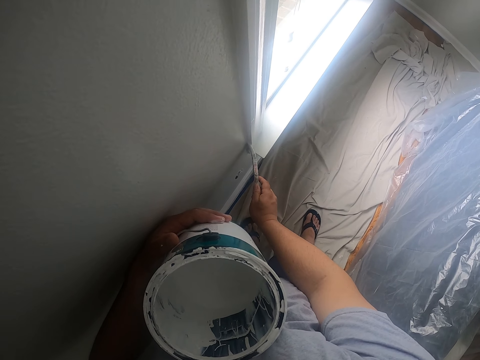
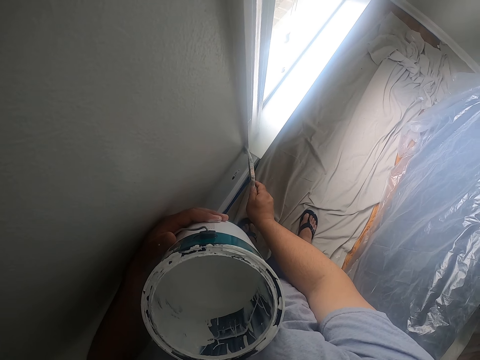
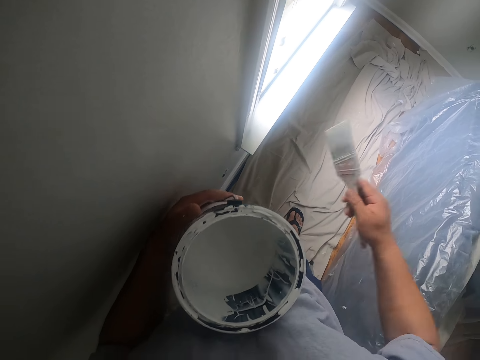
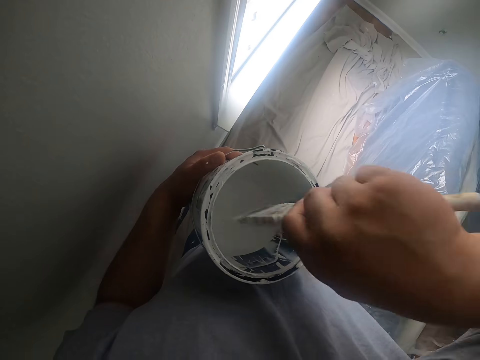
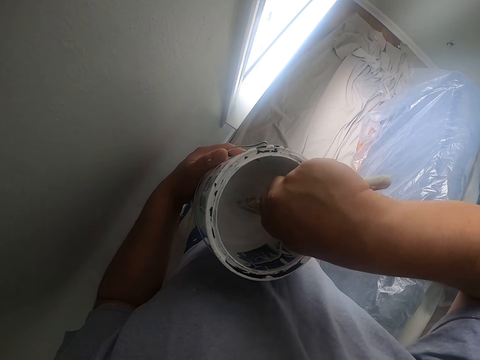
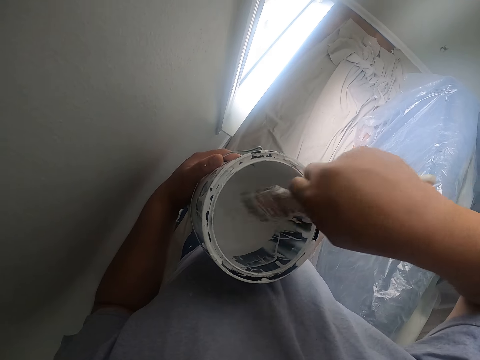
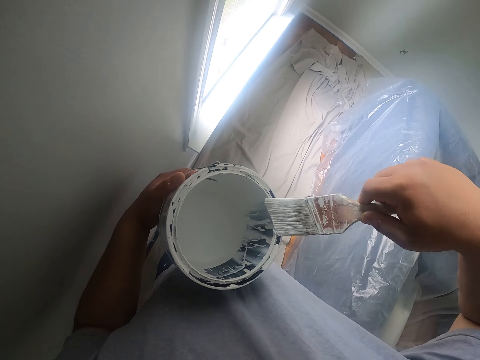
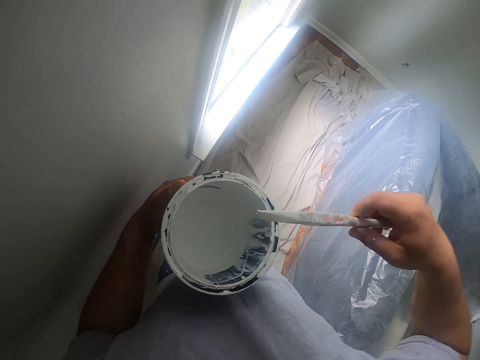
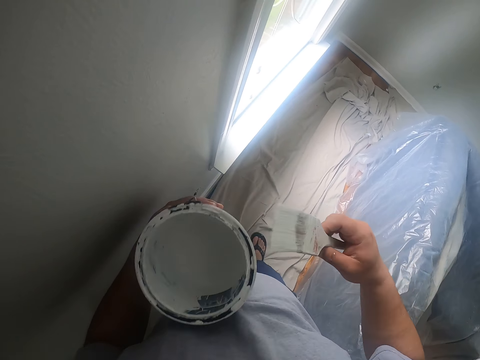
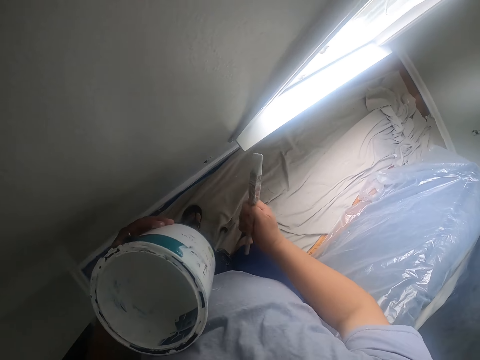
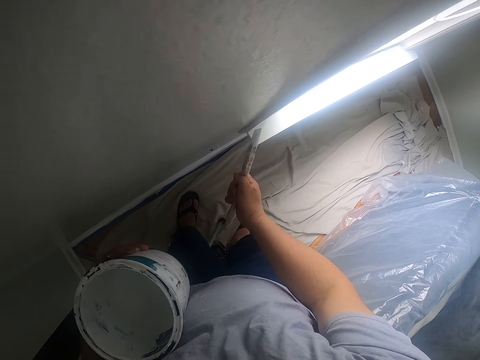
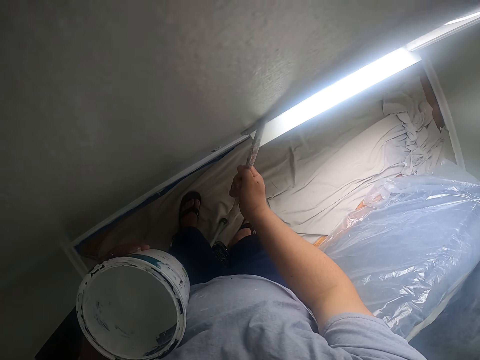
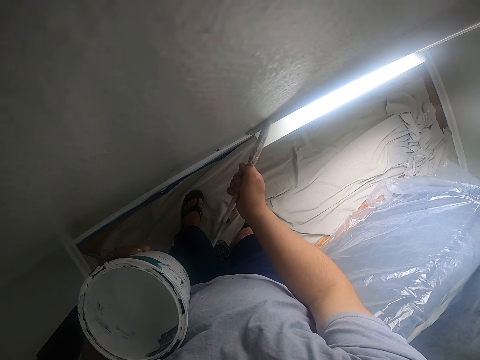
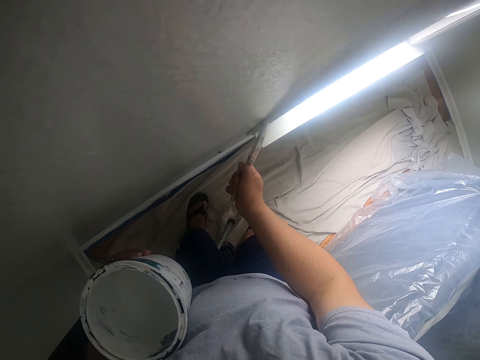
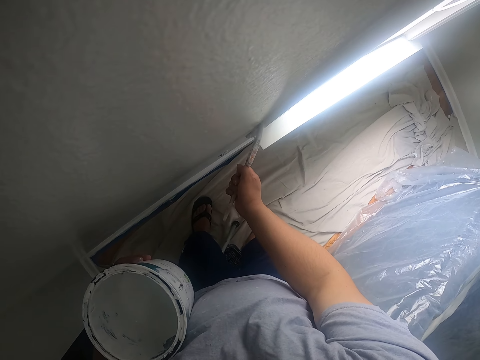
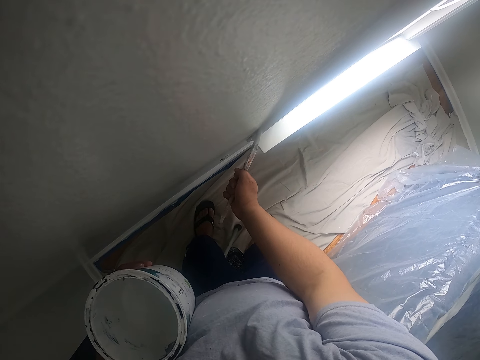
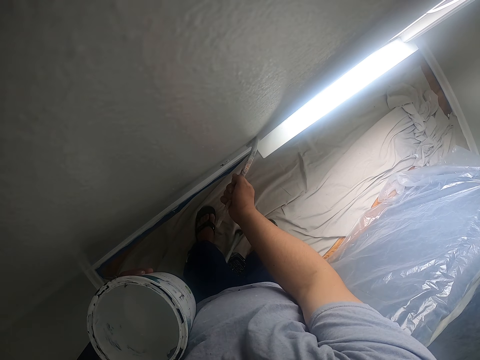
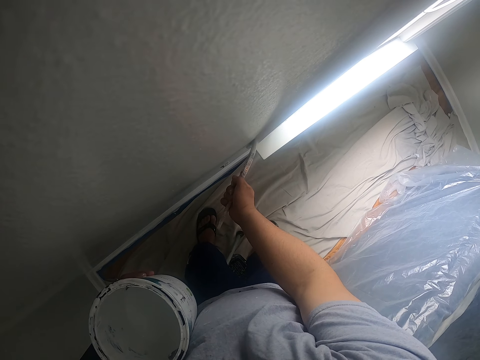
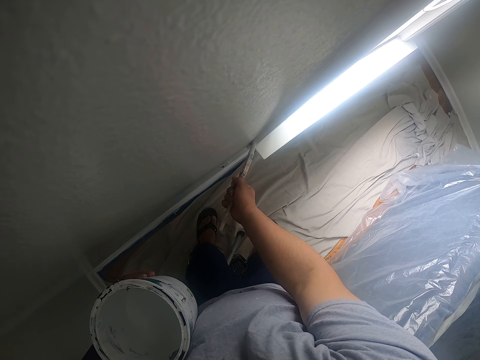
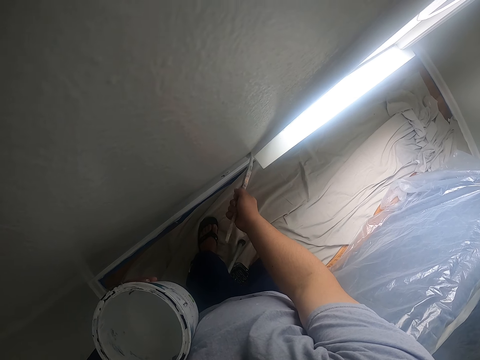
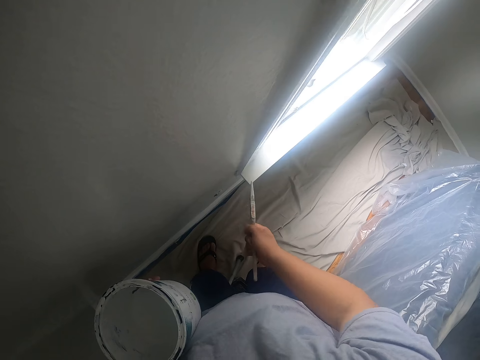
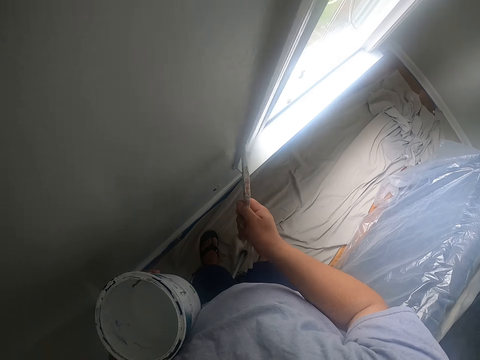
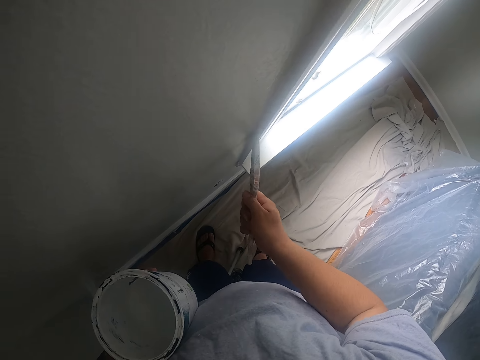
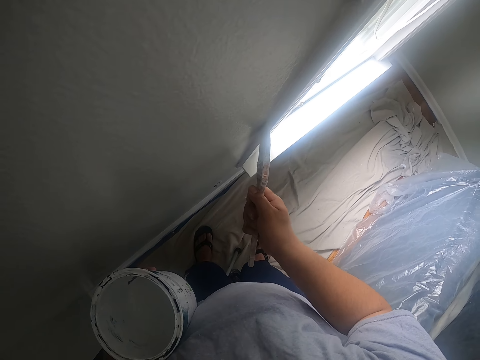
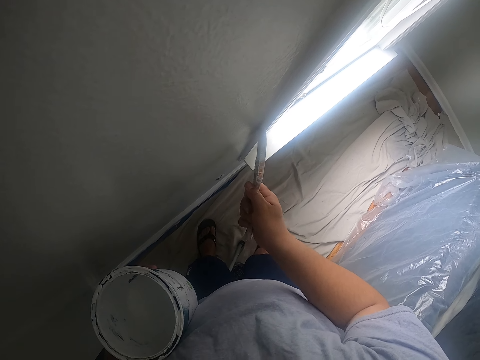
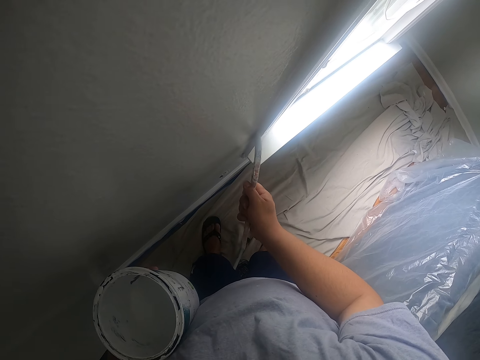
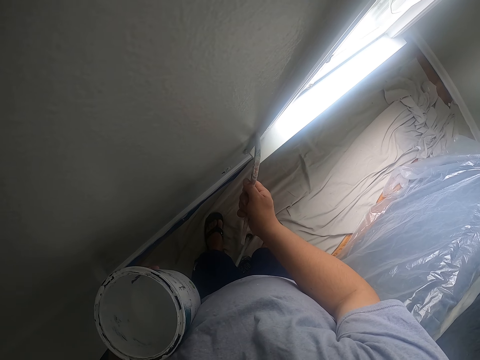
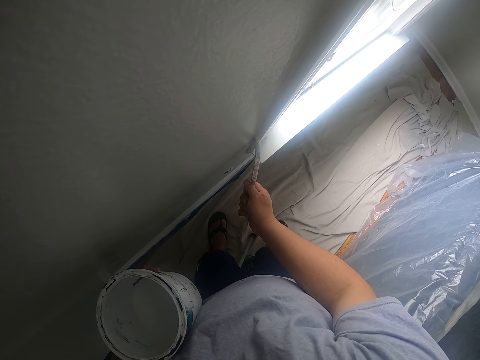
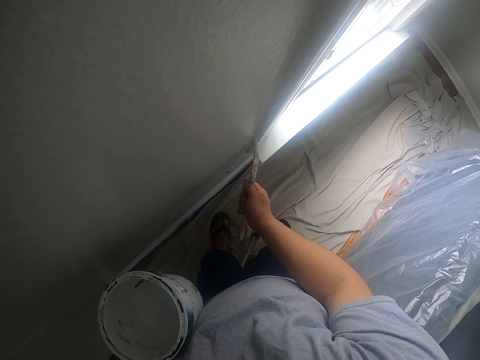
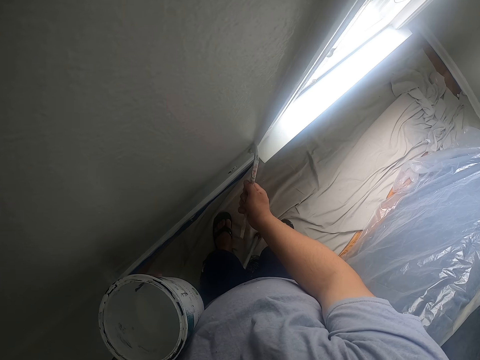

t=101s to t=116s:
The camera wearer dips the paint brush into the paint bucket. They paint the window frame with the paint brush.

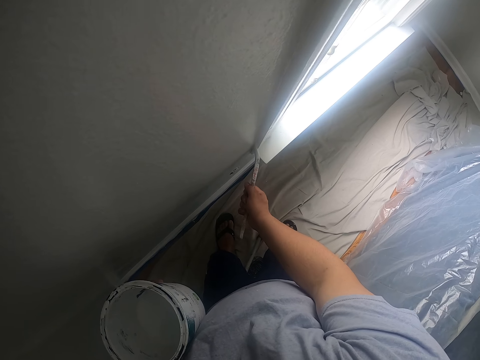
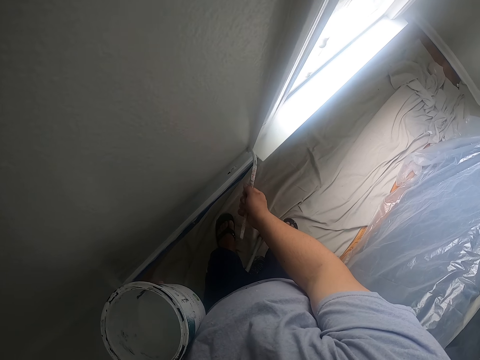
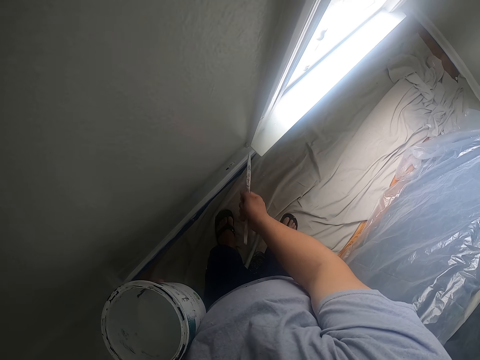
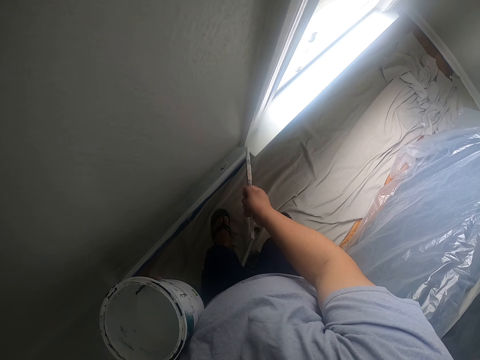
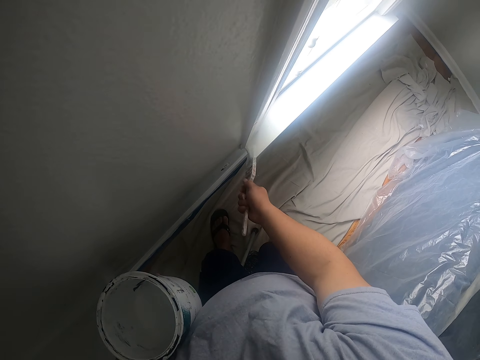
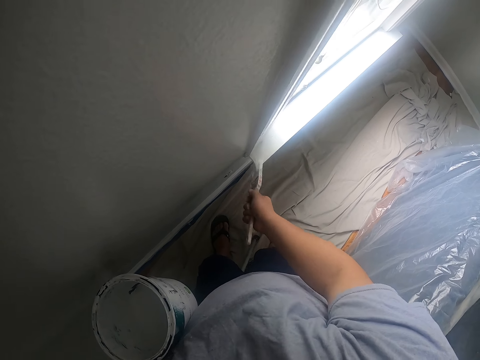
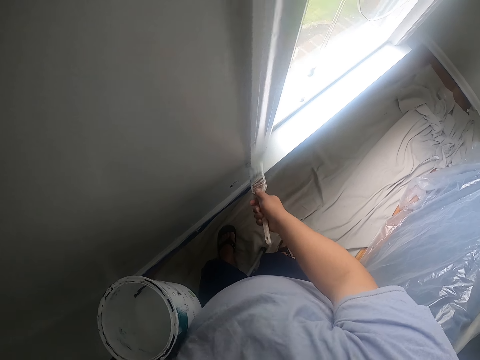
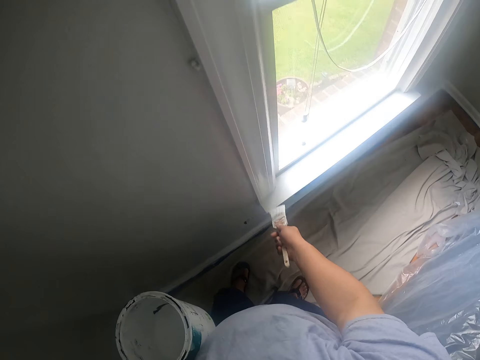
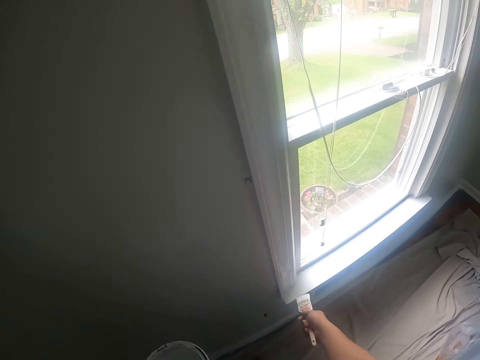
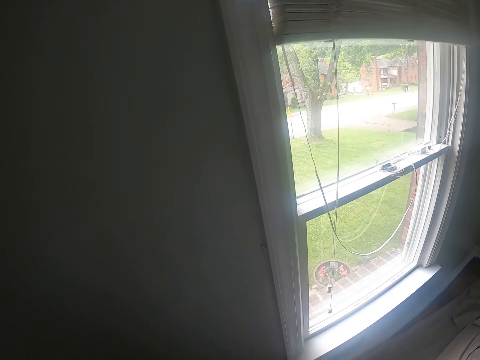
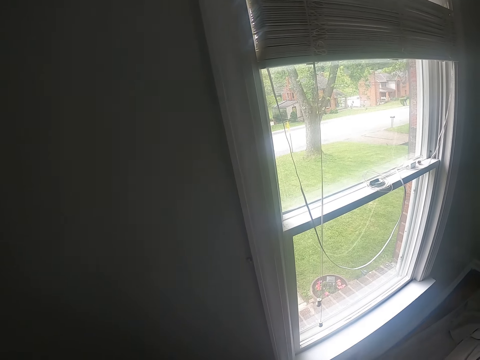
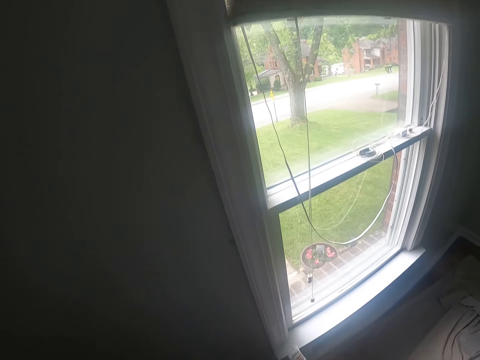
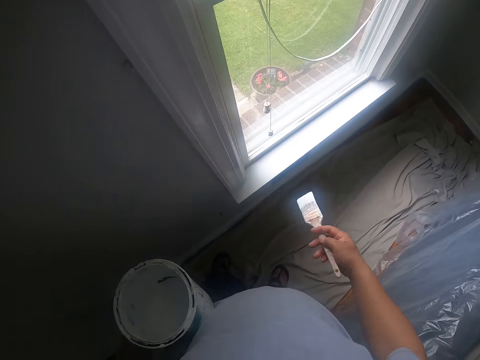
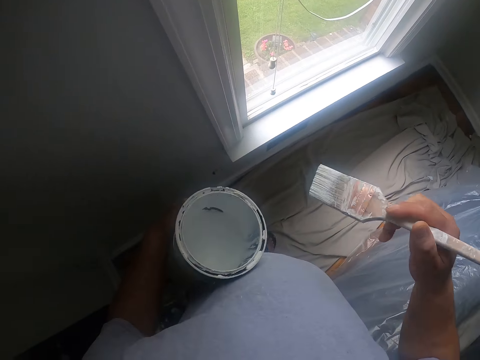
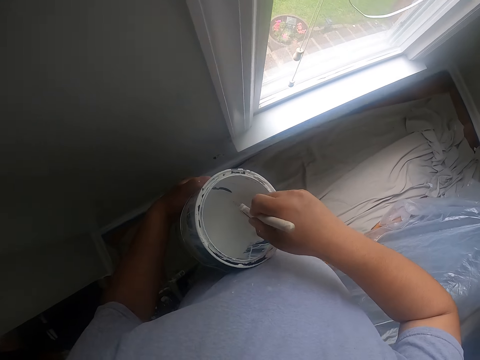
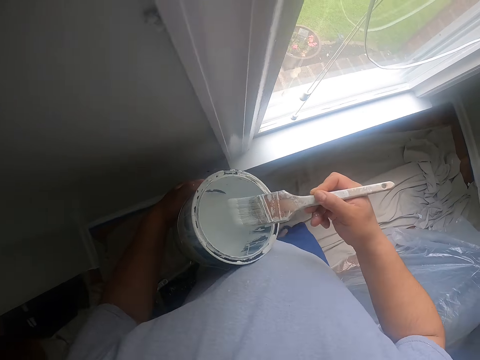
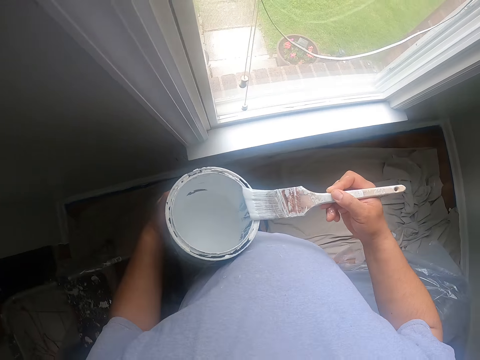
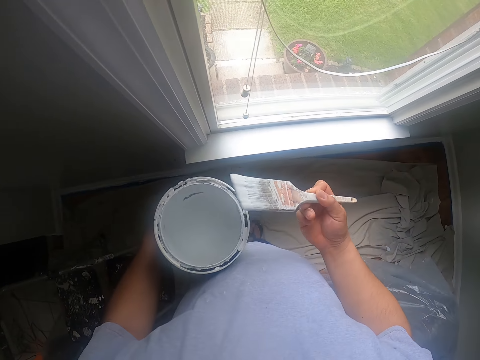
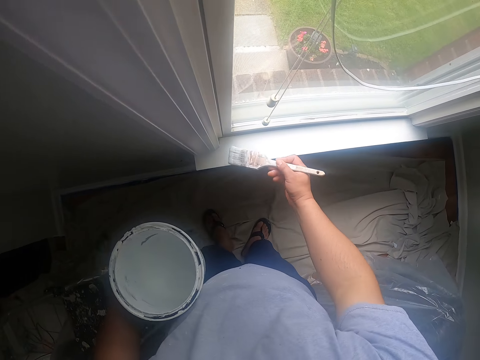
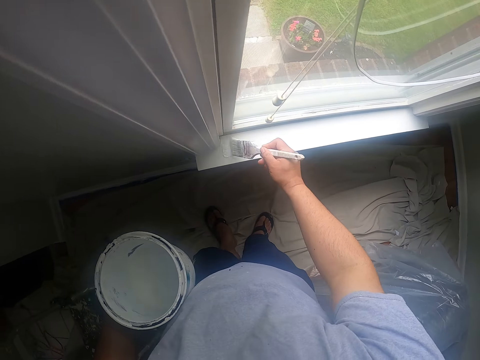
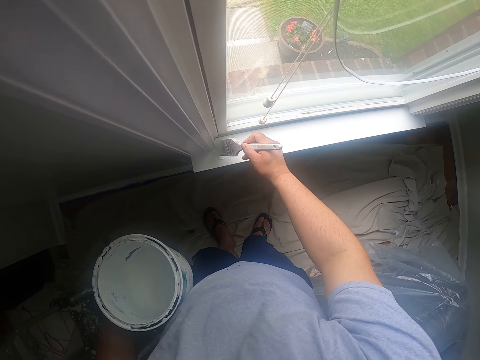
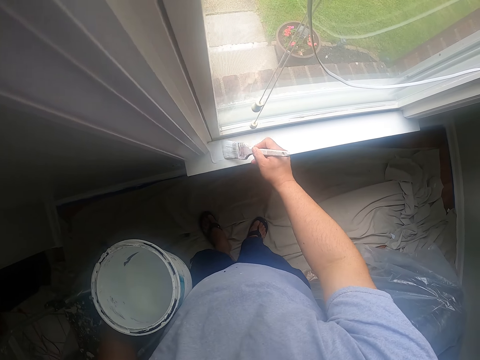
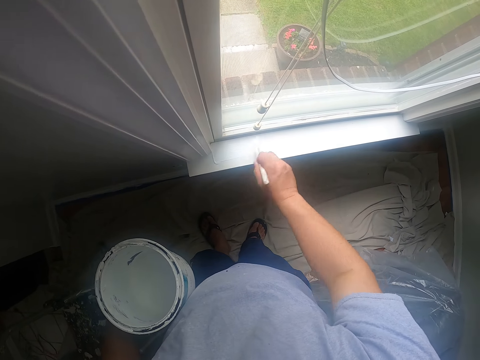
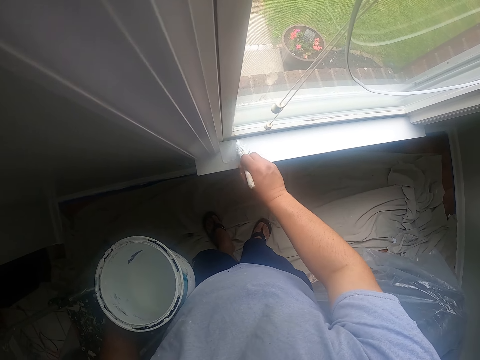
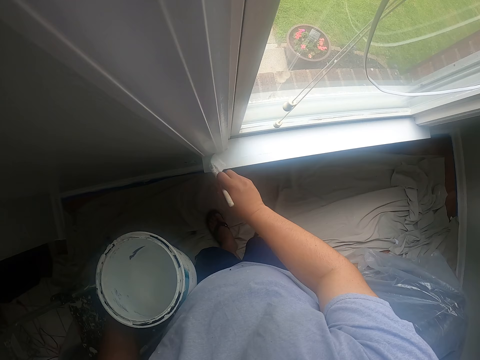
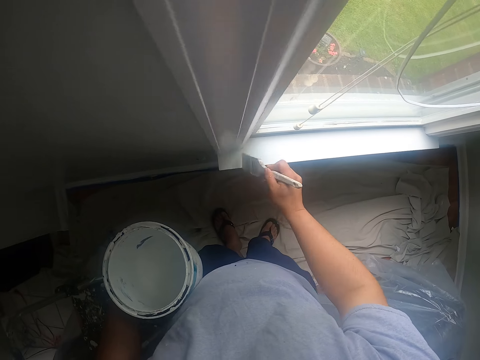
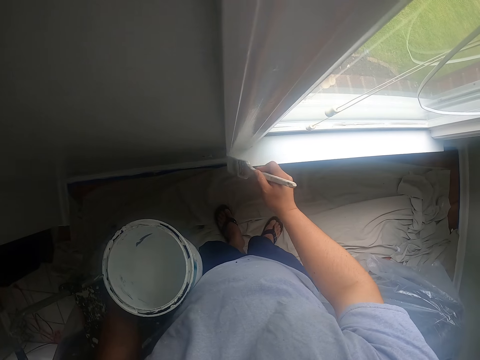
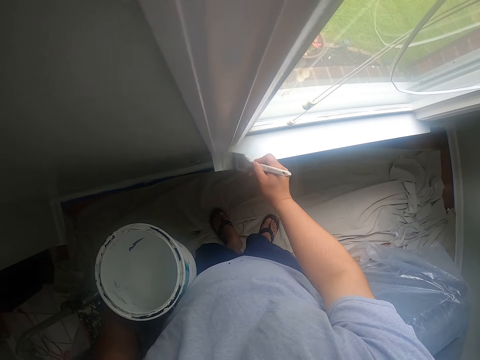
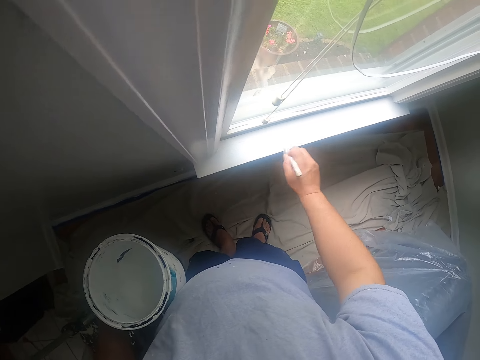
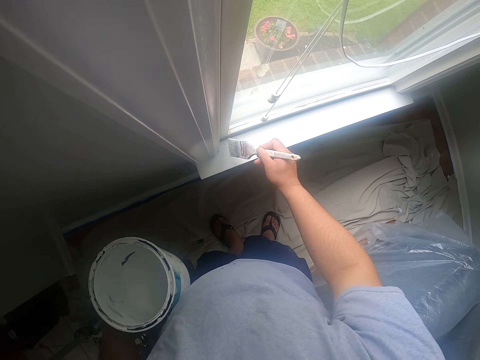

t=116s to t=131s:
The camera wearer dips the paint brush into the paint bucket. They paint the window frame with the paint brush.
